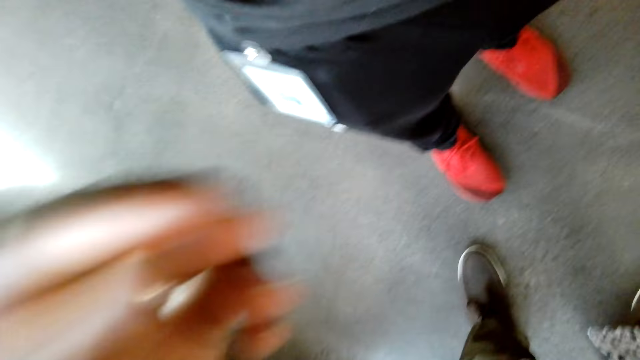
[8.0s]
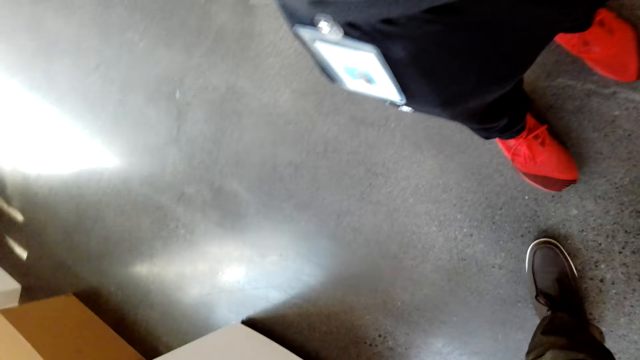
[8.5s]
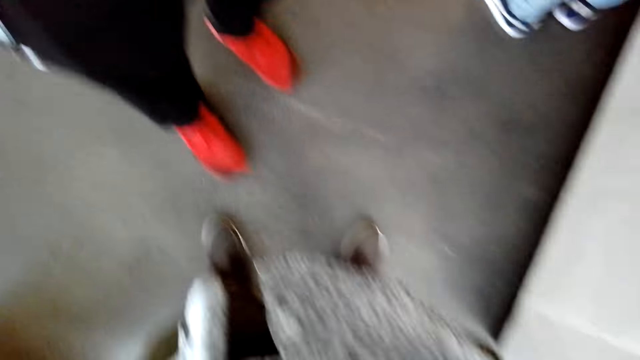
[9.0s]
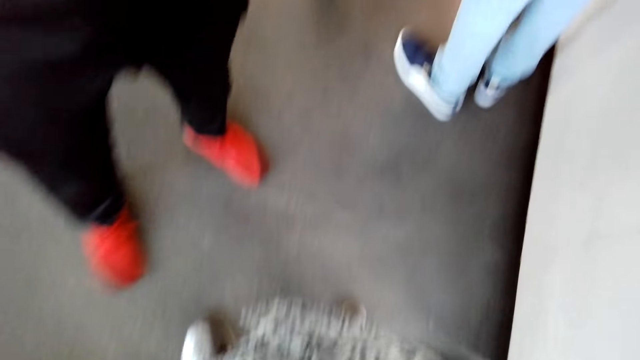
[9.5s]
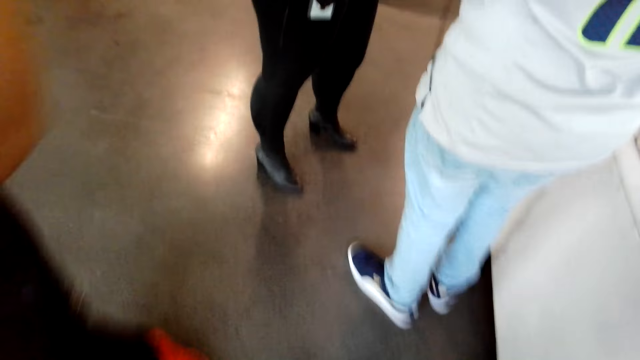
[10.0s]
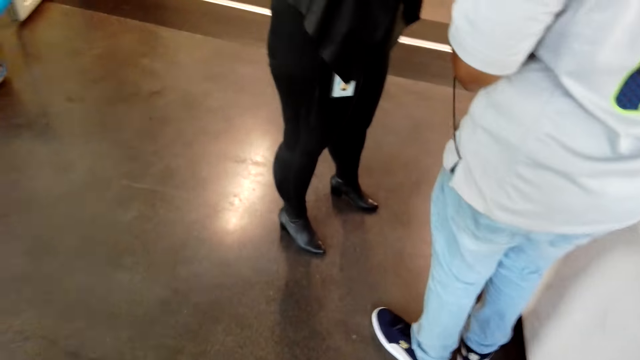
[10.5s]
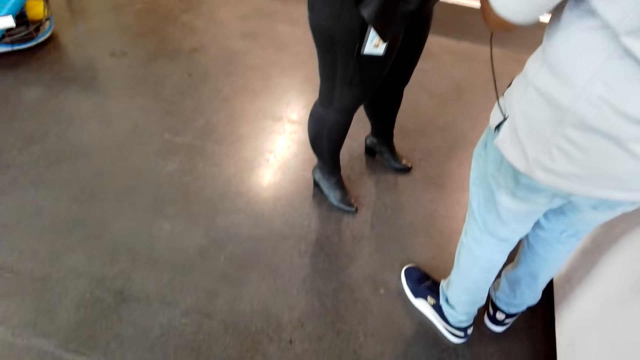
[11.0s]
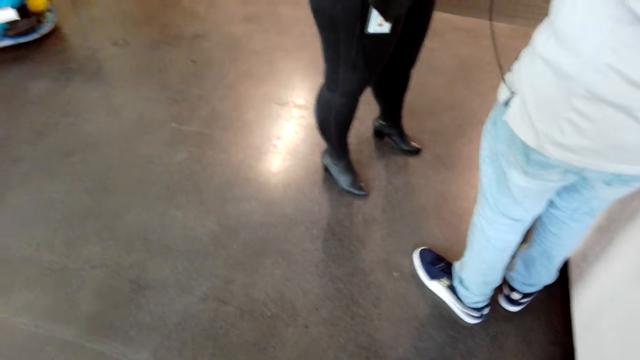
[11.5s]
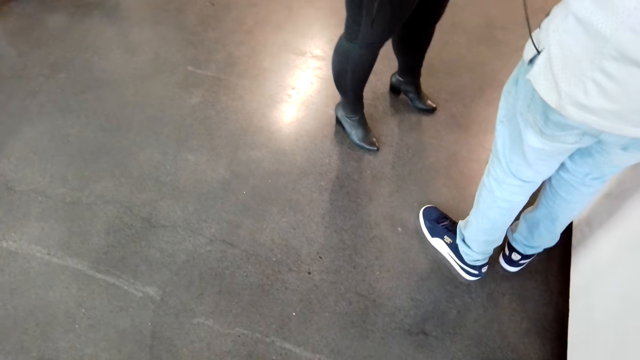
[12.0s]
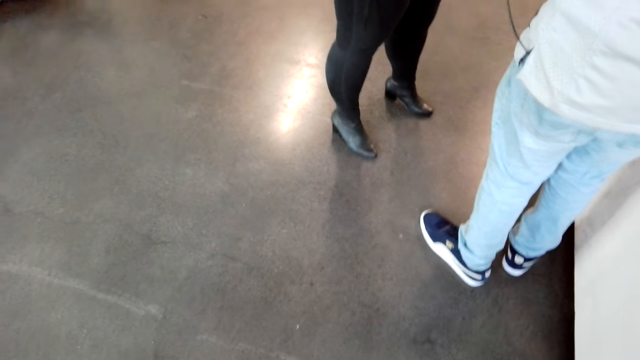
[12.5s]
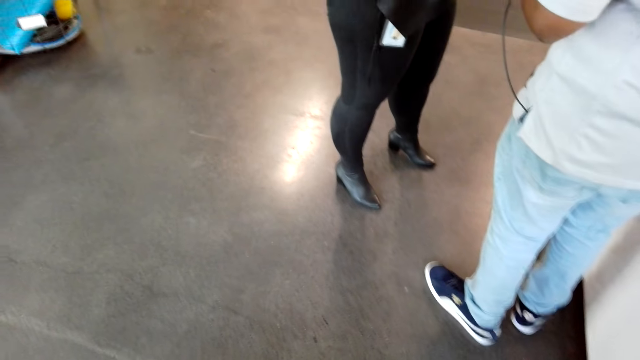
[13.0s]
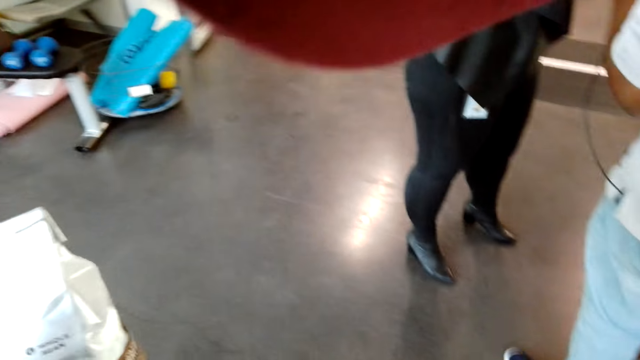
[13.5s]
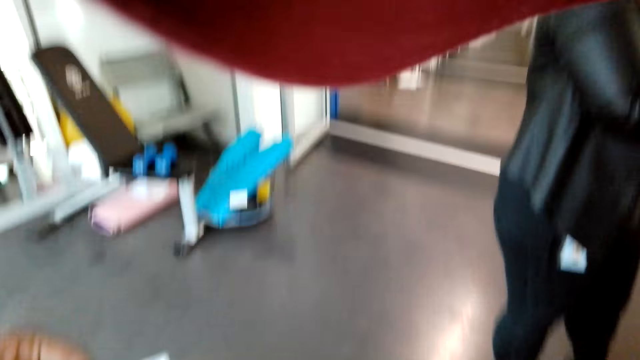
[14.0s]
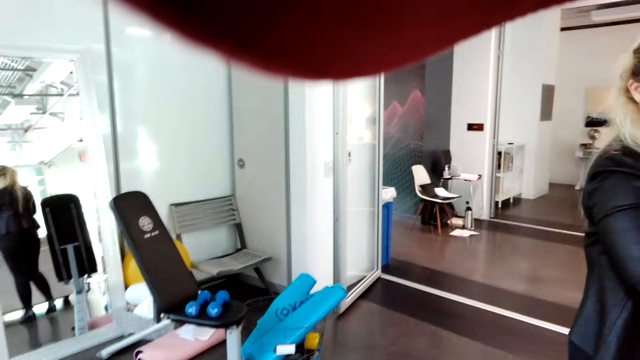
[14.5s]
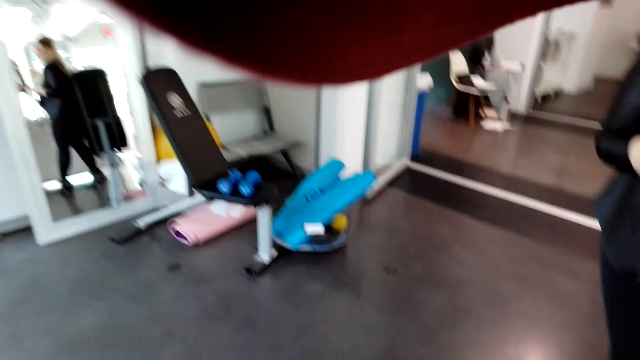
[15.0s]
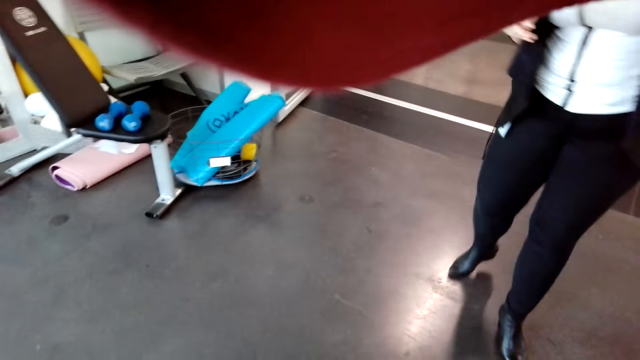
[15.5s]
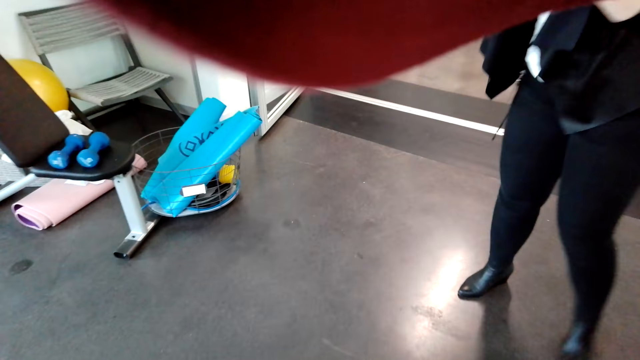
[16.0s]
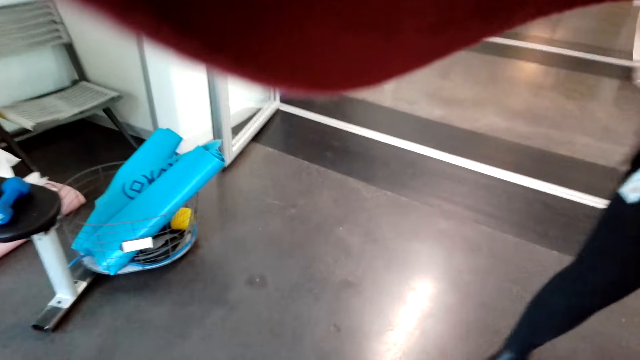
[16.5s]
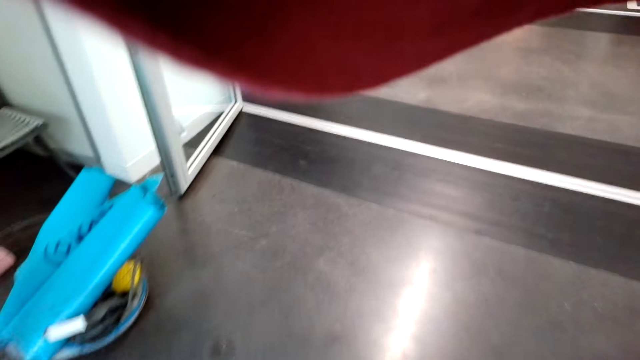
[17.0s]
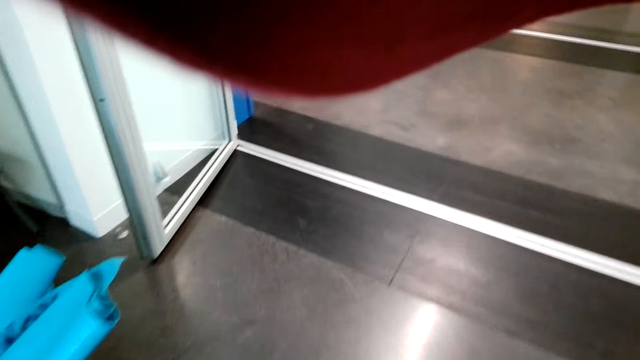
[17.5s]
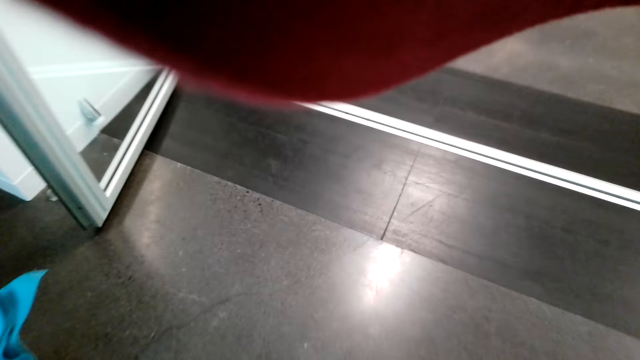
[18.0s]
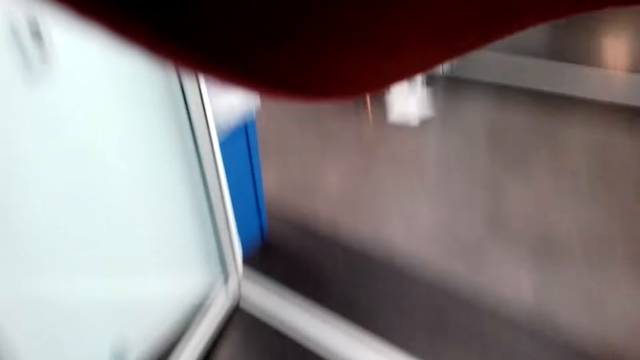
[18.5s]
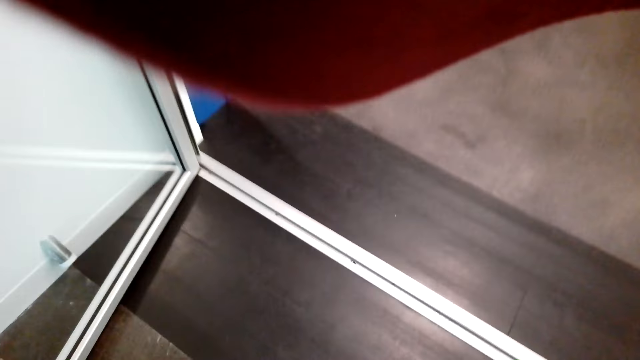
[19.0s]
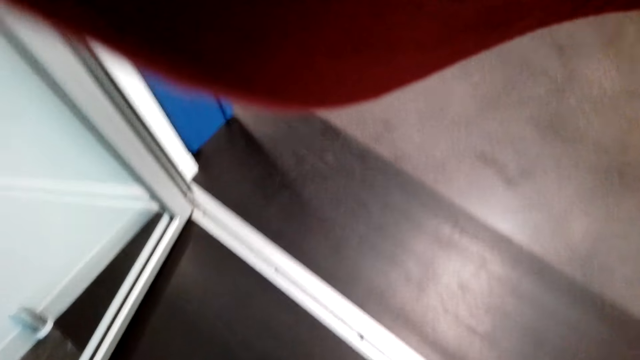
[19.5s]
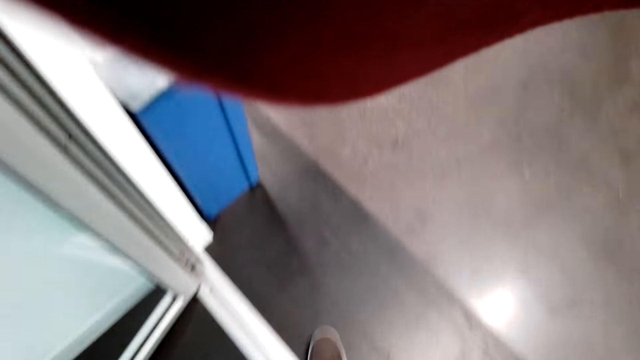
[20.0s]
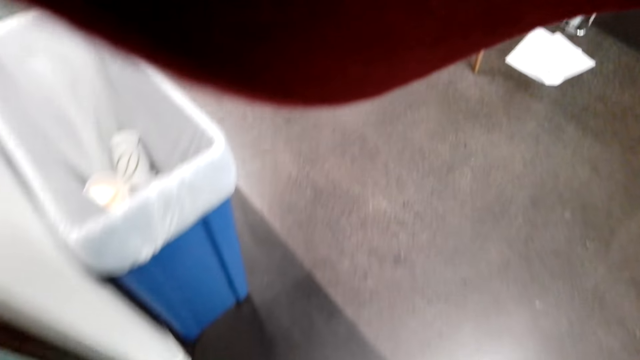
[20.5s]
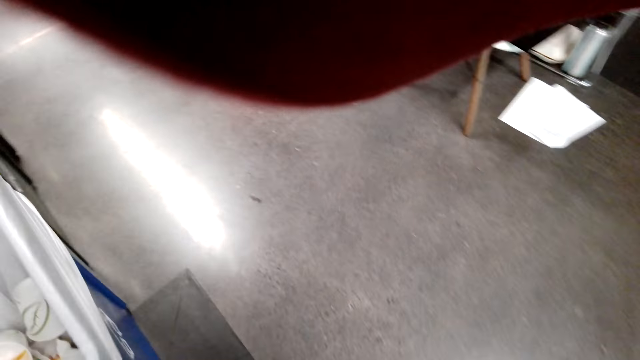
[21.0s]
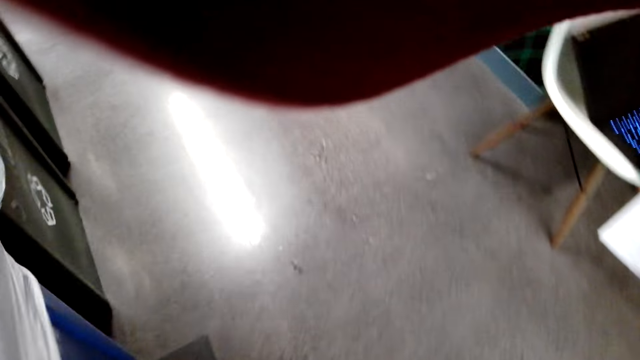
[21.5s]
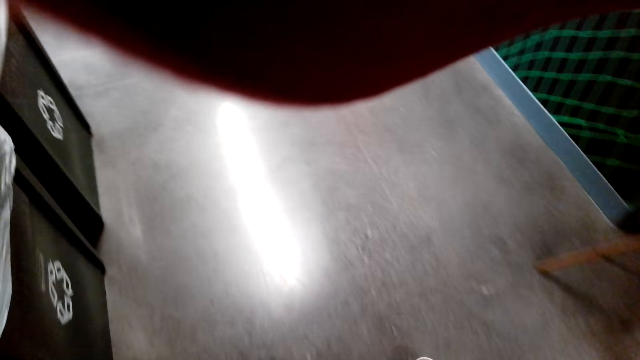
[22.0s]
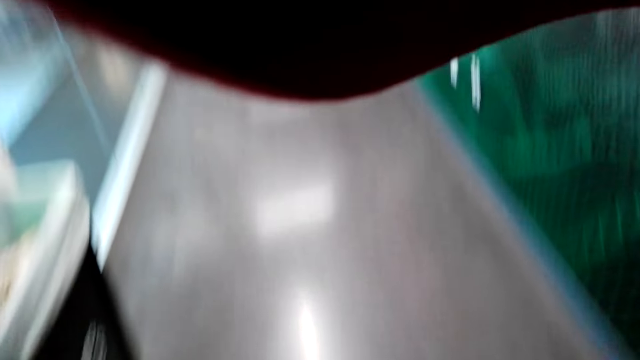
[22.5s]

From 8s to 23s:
The camera wearer gives a person the camera. They raise their hand up. They fix the camera. They walk around and watch the background.

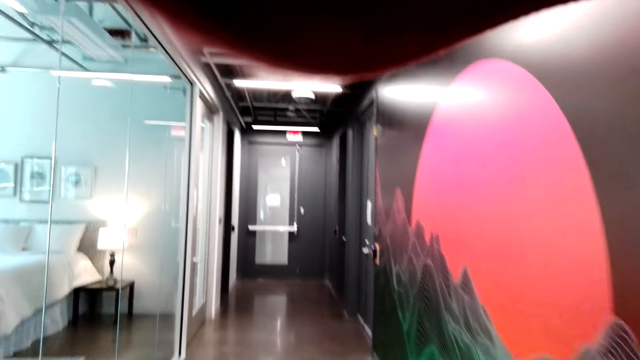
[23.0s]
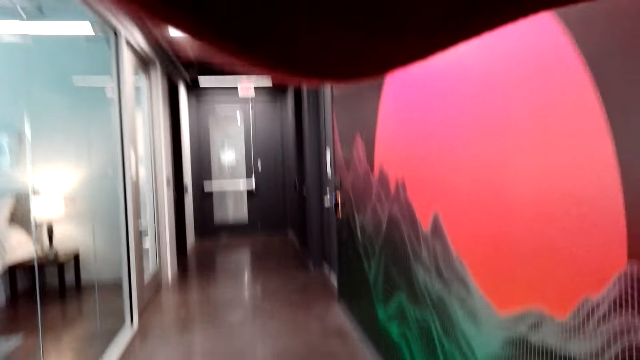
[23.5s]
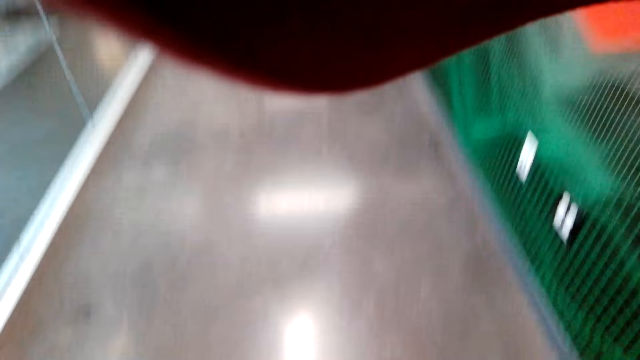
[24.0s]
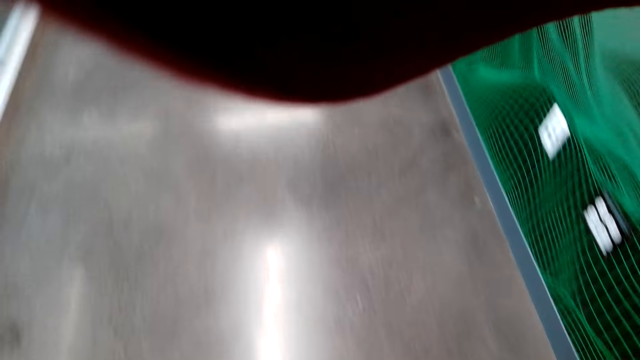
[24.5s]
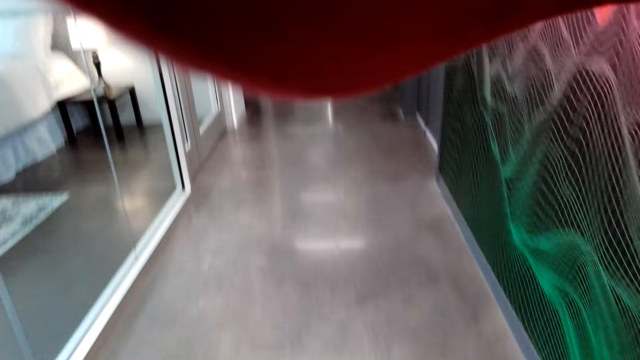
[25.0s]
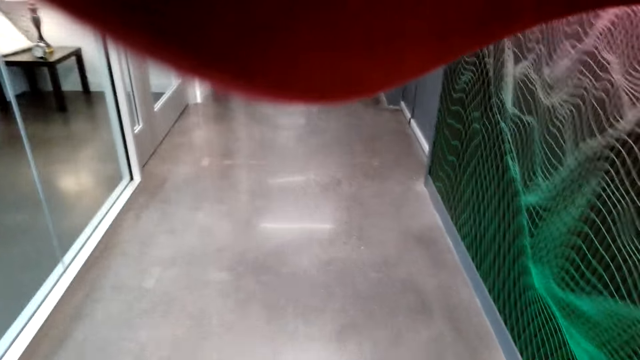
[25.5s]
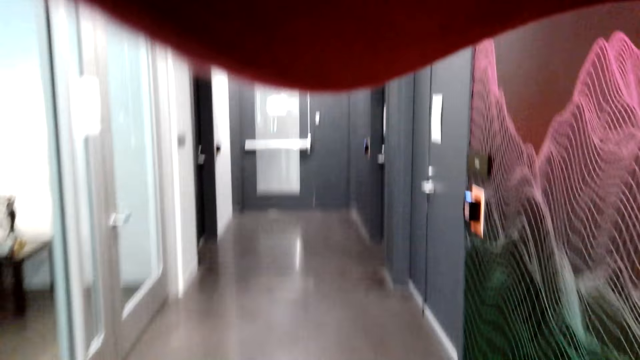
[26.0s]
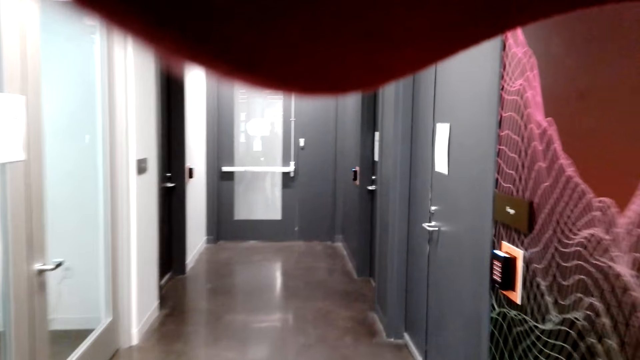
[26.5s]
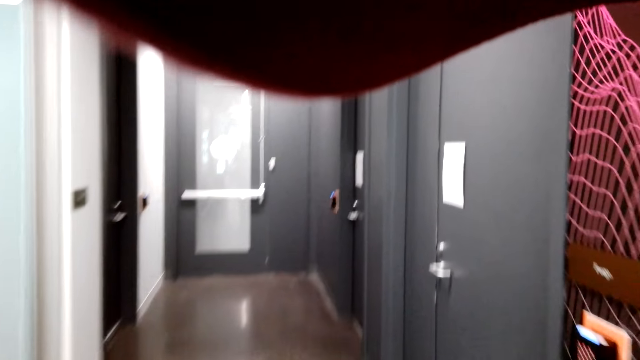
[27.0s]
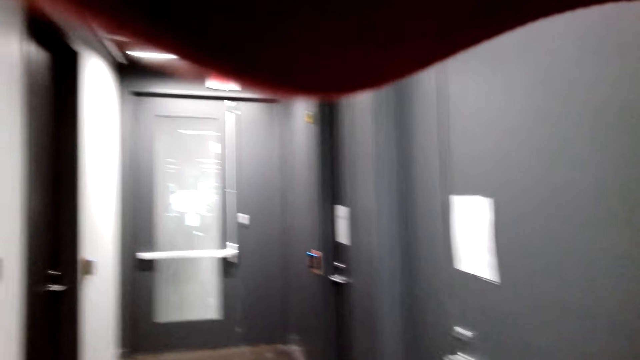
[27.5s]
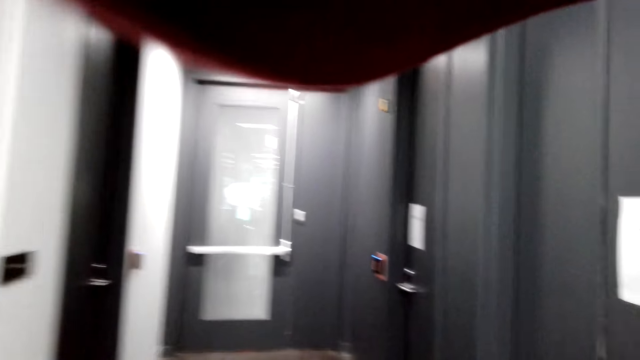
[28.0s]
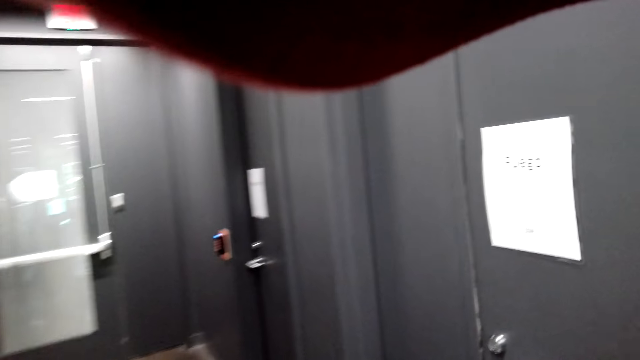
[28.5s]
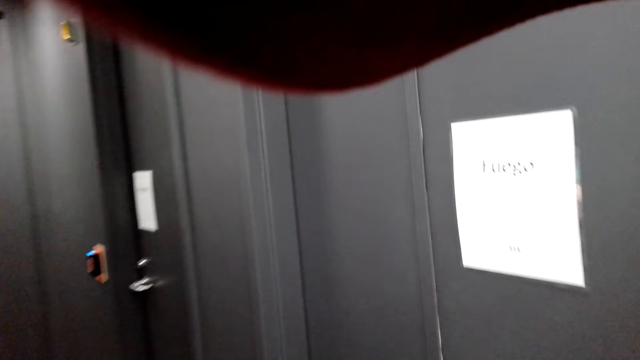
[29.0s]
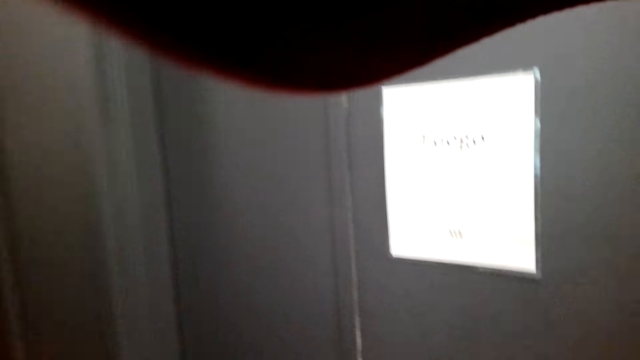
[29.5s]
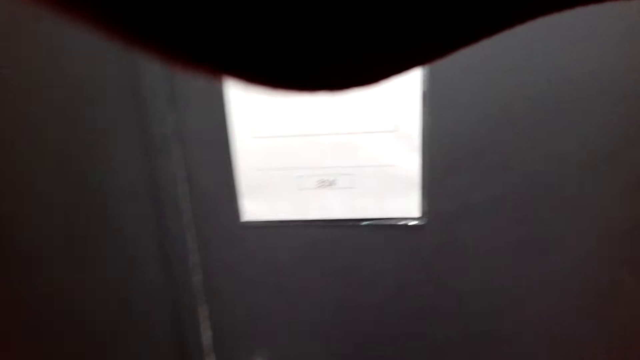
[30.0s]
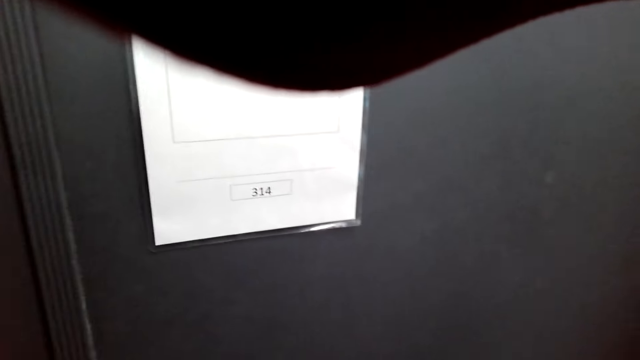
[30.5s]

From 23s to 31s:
The camera wearer stares around.
